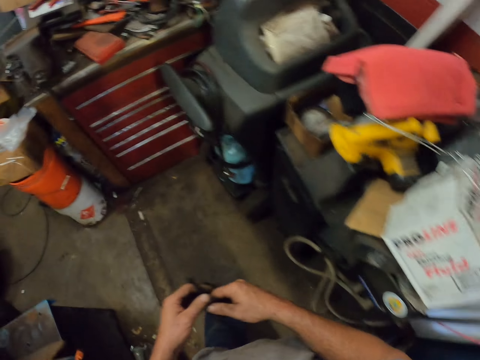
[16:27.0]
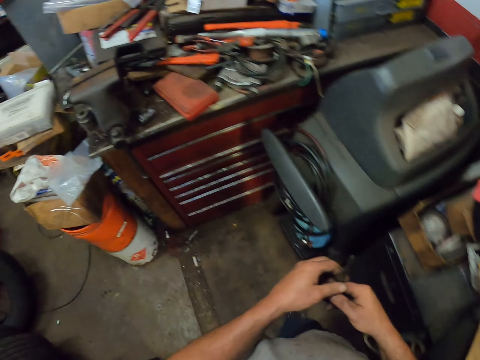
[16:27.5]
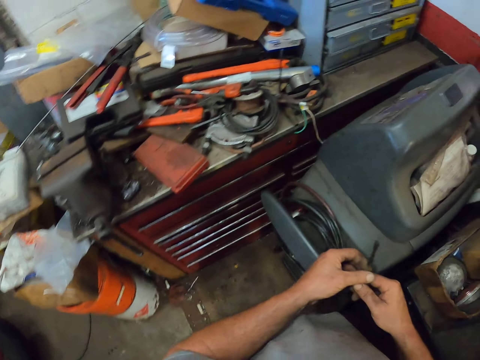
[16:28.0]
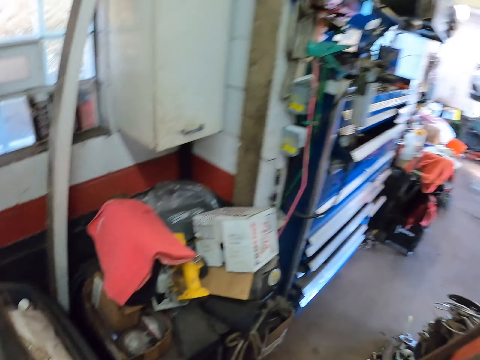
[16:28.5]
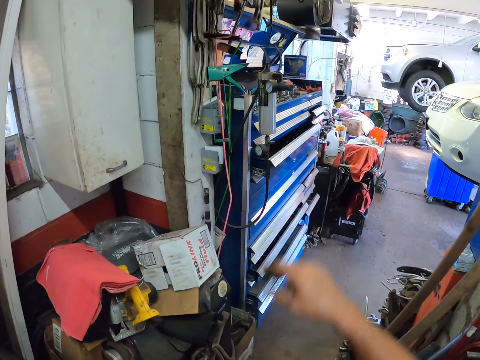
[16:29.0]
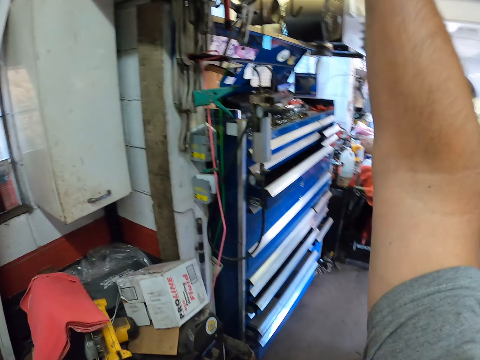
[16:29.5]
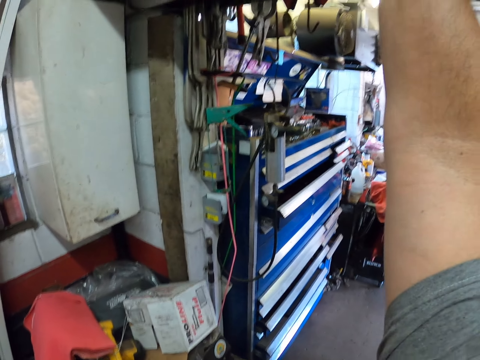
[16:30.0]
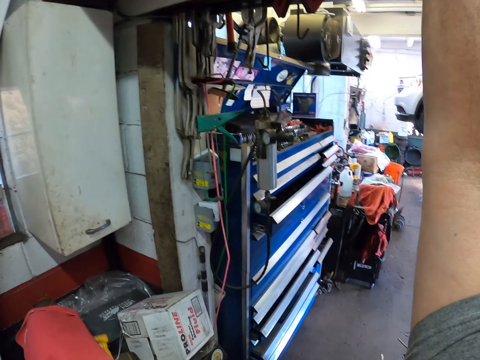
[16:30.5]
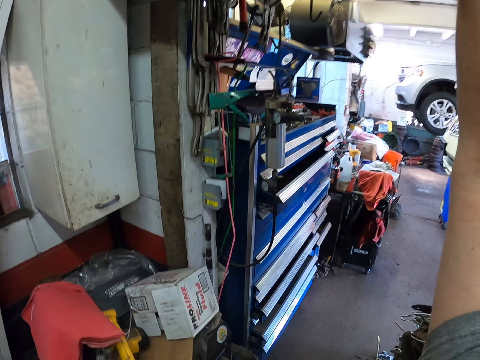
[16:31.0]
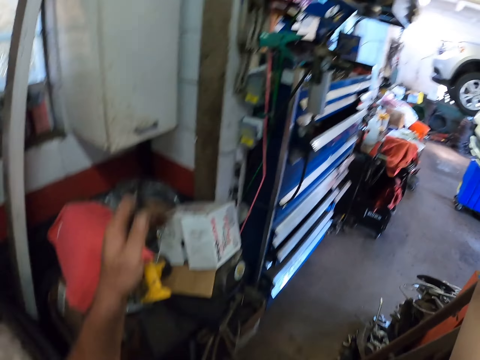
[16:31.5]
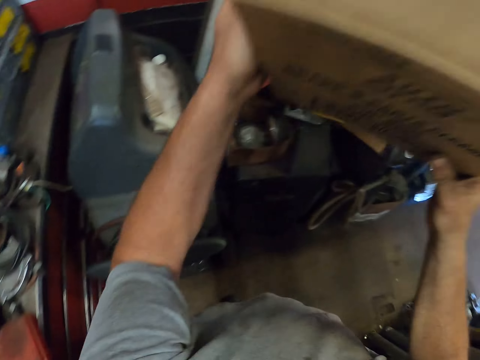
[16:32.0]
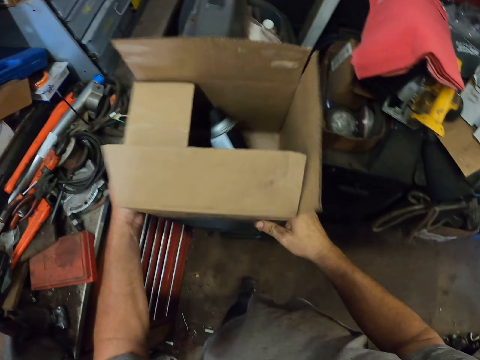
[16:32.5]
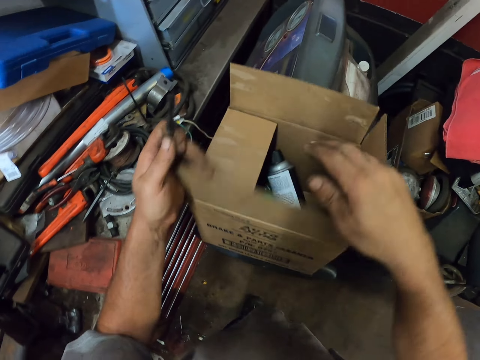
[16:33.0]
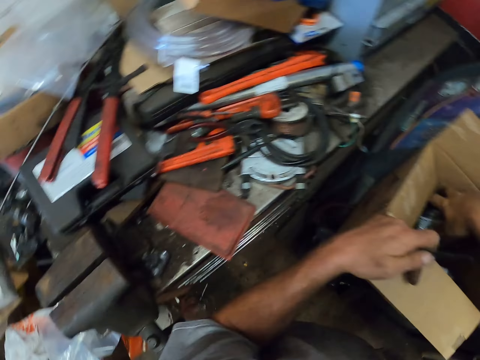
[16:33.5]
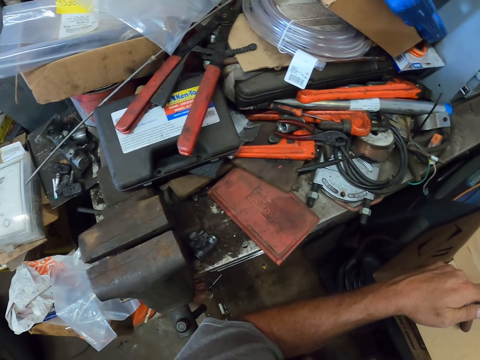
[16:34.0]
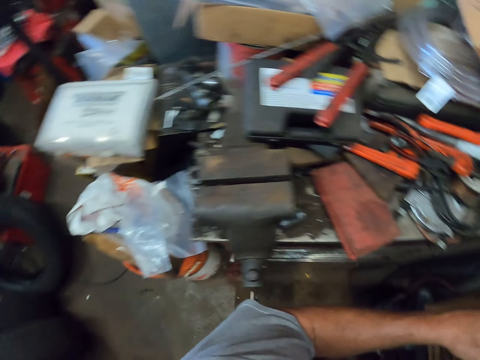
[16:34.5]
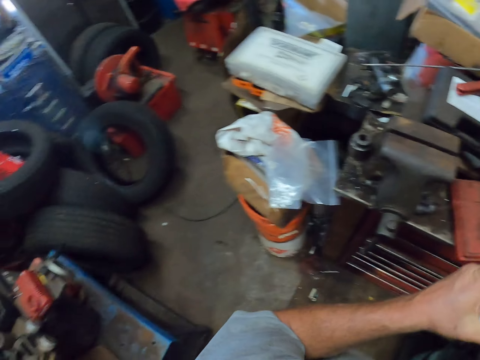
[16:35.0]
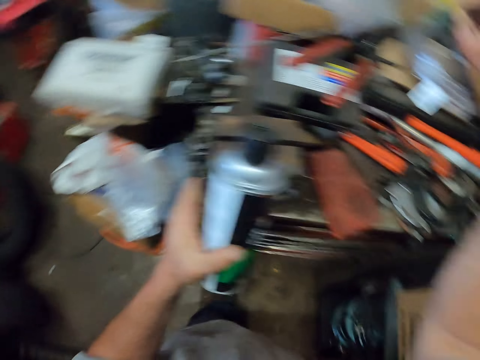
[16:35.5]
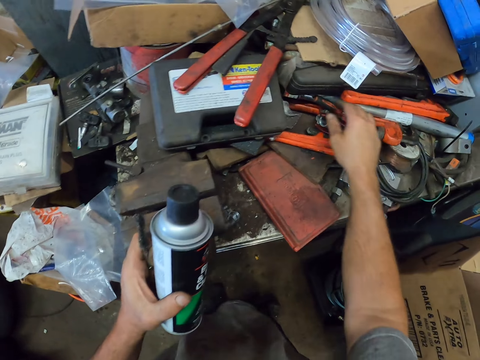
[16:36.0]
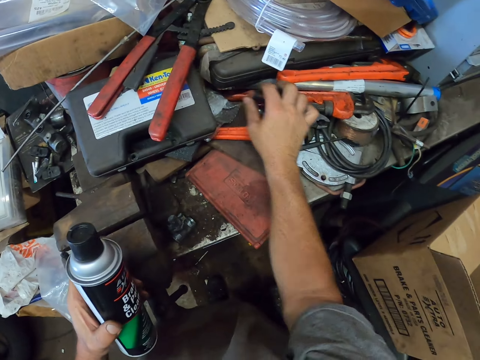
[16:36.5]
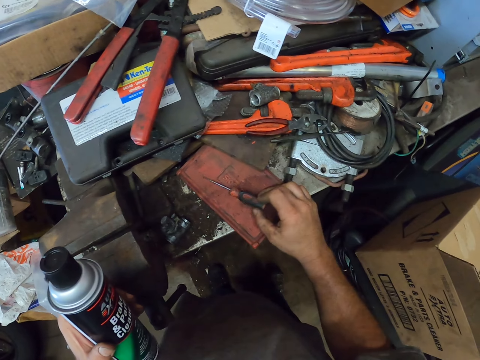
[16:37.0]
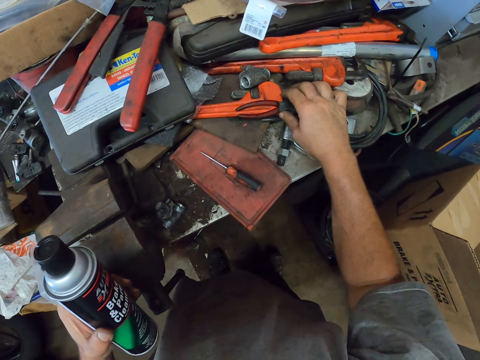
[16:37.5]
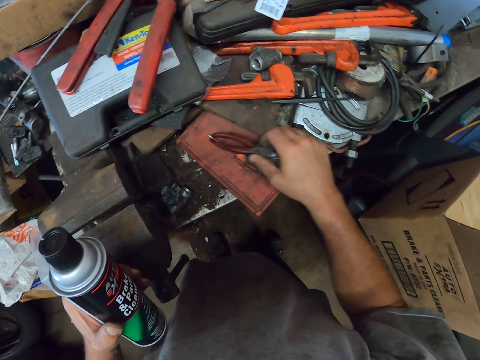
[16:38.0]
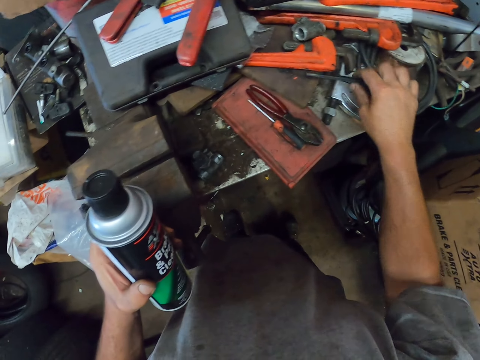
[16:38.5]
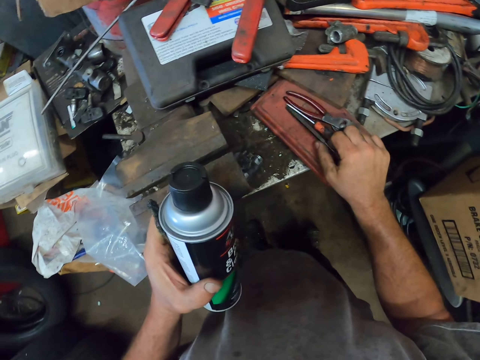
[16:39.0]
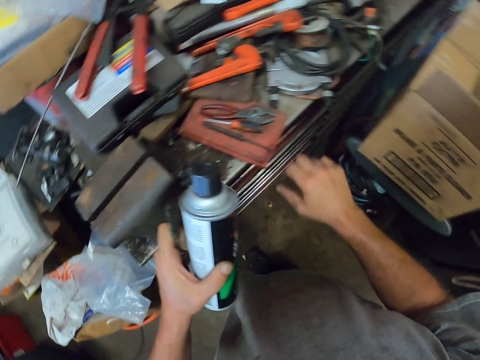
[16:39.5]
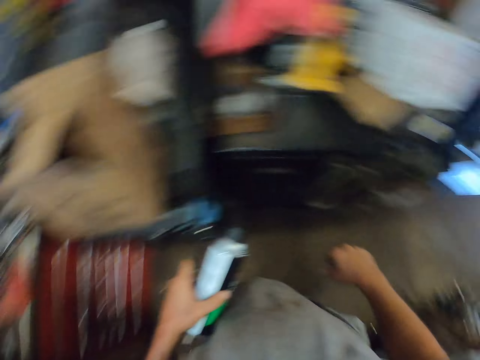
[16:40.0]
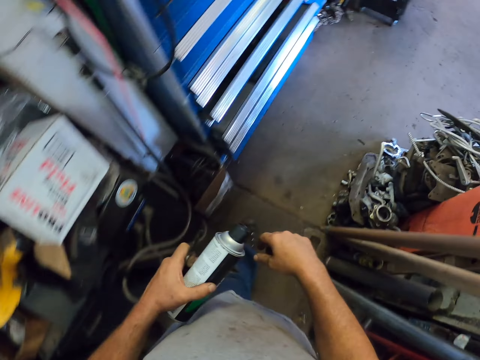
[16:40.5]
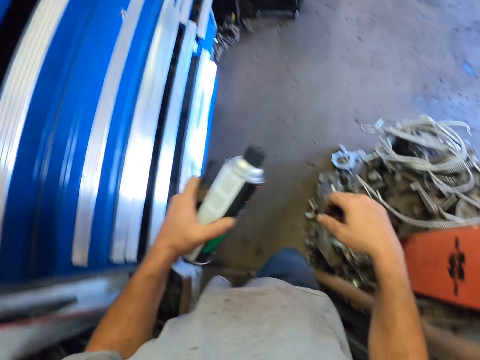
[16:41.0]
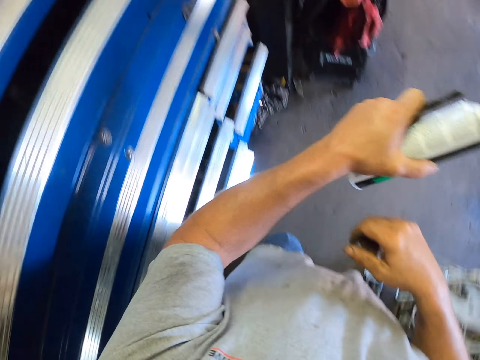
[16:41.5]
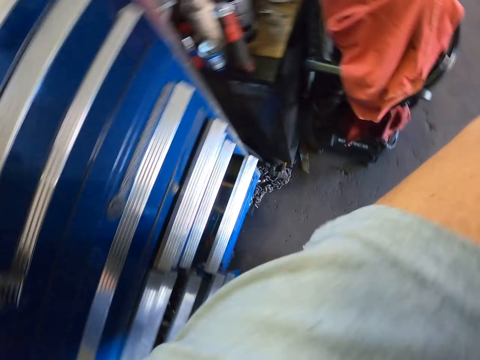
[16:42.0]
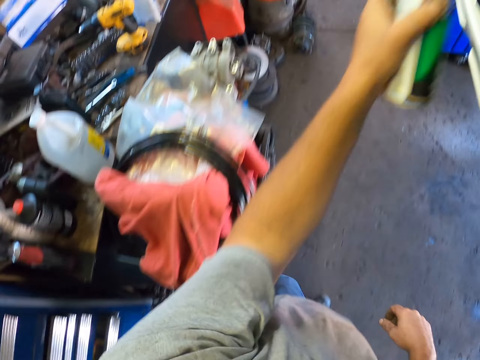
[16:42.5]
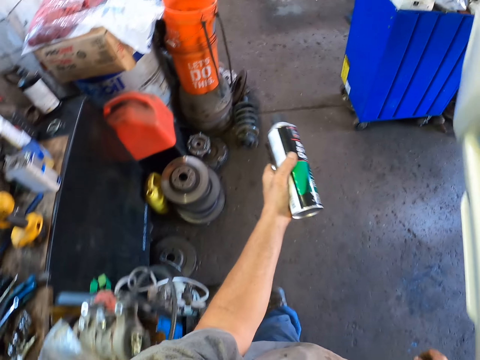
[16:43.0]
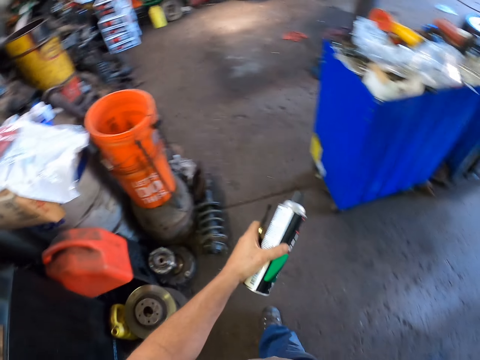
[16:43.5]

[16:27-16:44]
The camera wearer picks a carton box from something. They hold the carton box. They put the carton box down. They pick a brake cleaner from the carton box. They pick a screwdriver, pick pliers and pick something. They walk in the garage.

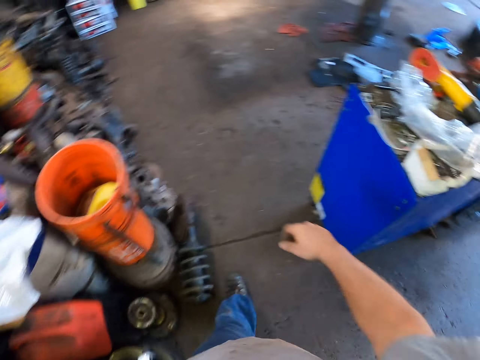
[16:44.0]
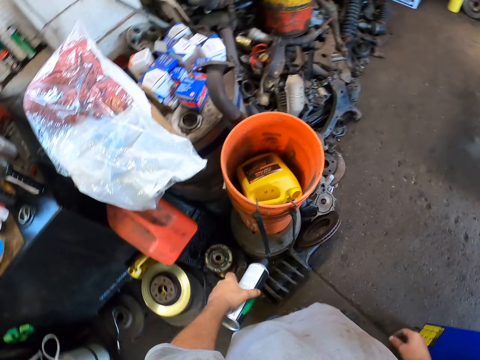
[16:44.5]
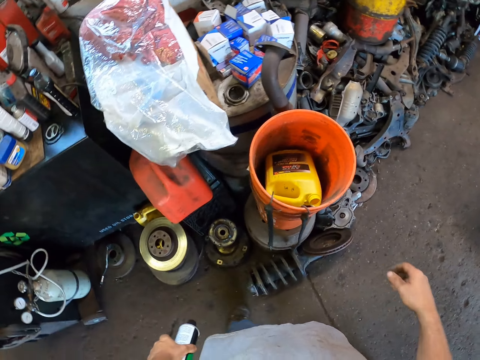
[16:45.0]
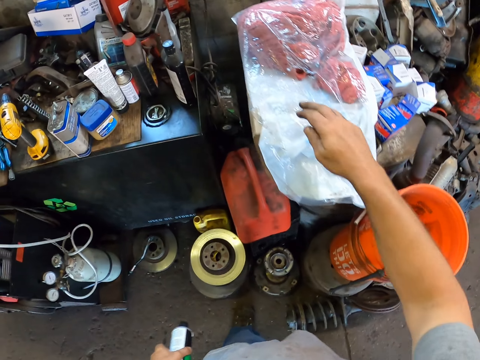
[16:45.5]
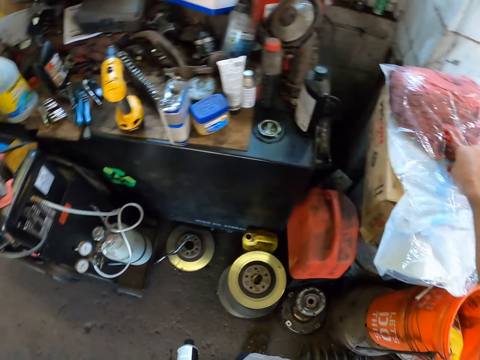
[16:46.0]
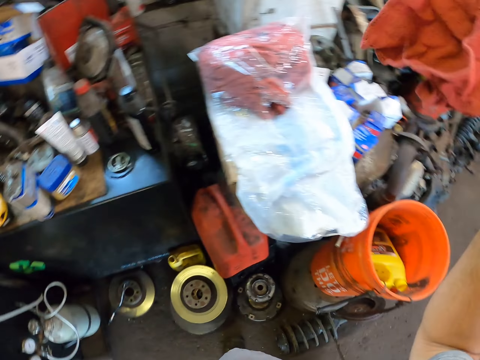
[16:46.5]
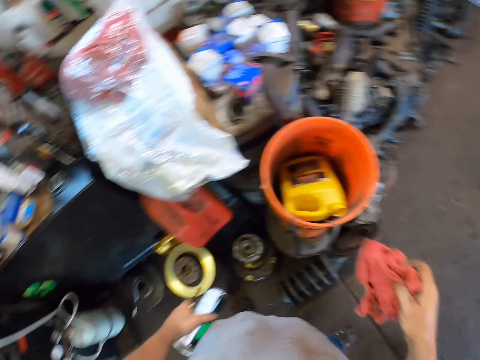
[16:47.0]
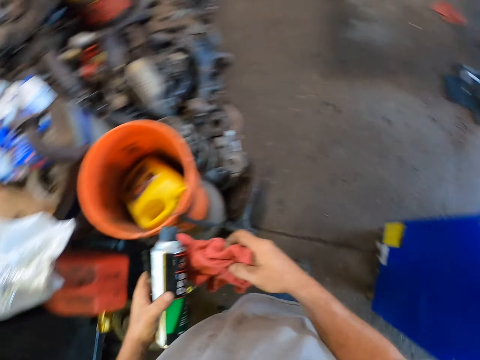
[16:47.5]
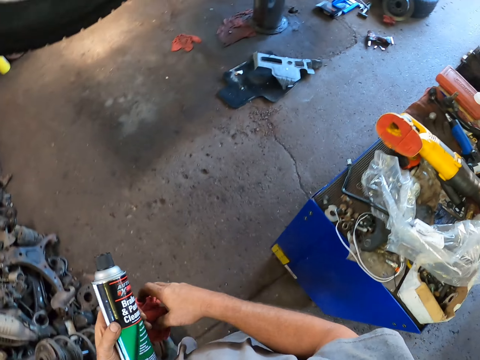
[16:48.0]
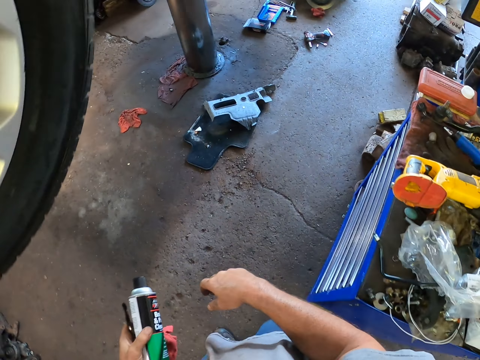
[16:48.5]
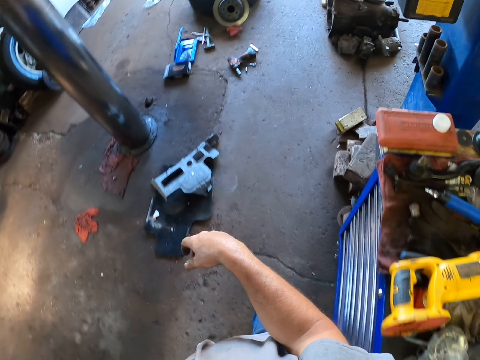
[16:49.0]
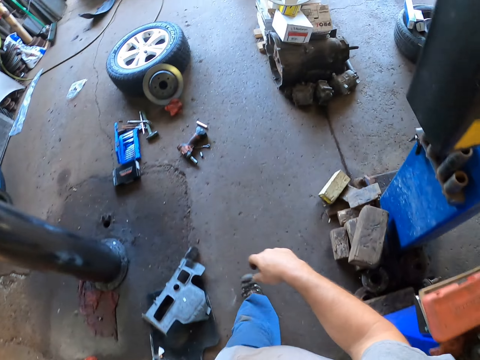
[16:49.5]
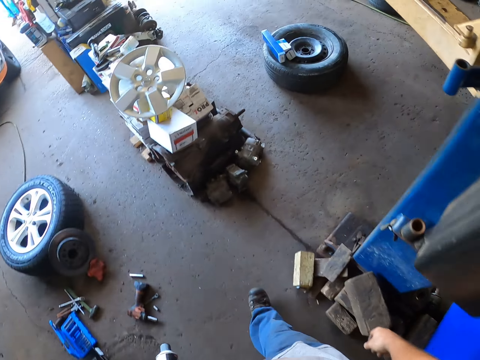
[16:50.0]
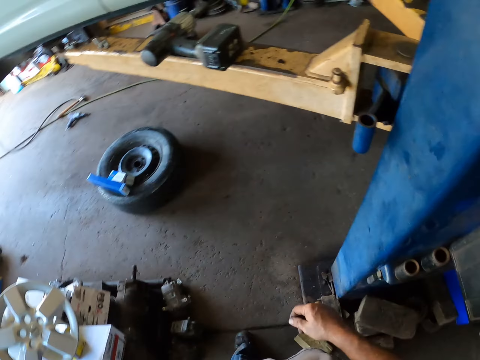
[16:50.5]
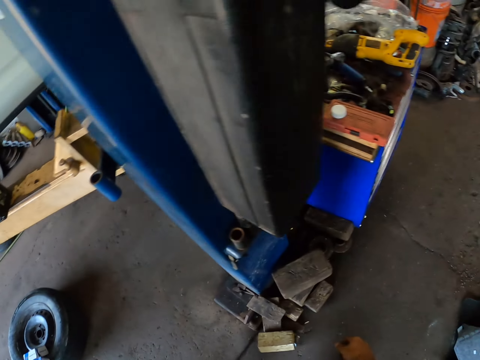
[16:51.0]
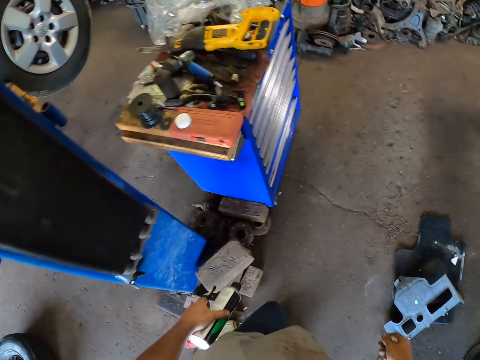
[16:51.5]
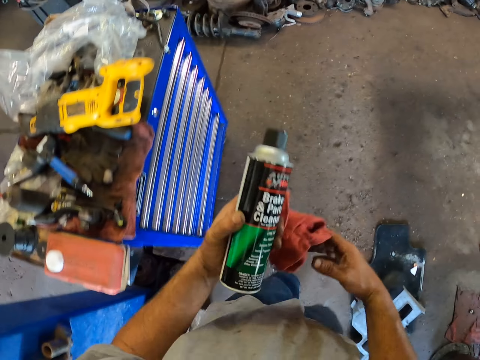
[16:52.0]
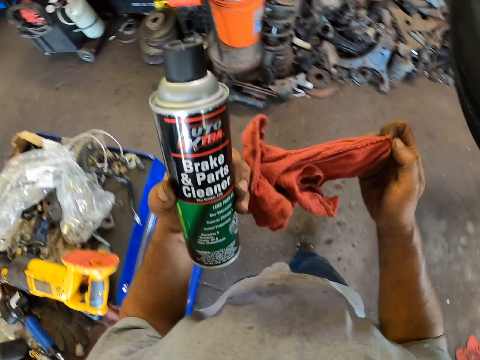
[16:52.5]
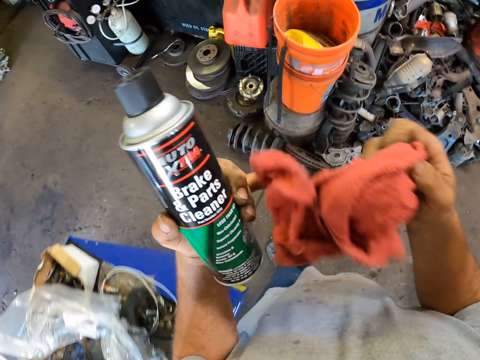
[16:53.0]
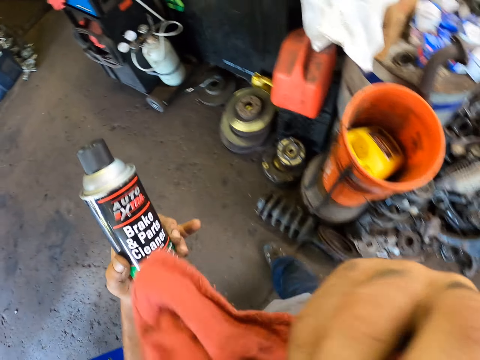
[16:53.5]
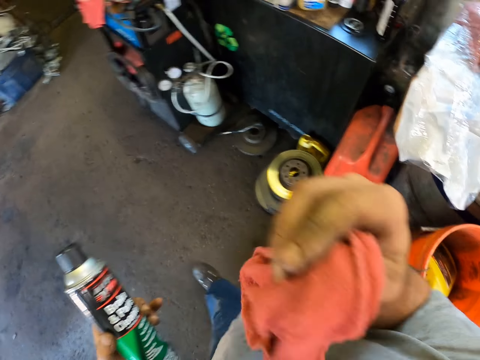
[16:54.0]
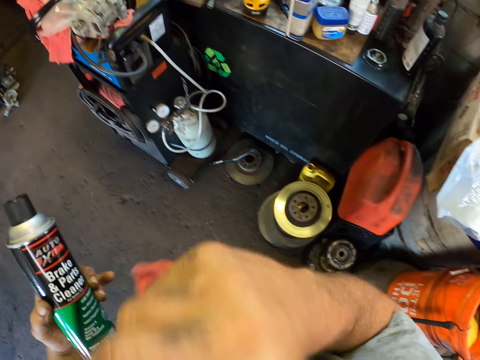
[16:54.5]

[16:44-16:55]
The camera wearer picks a hand towel from a plastic bag with his right hand. He walks in the garage. He wipes his face with the hand towel.
